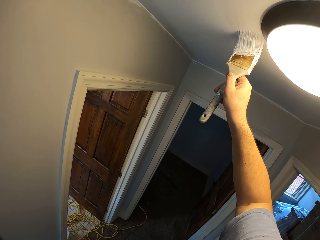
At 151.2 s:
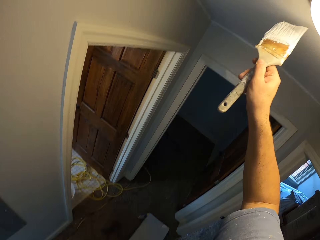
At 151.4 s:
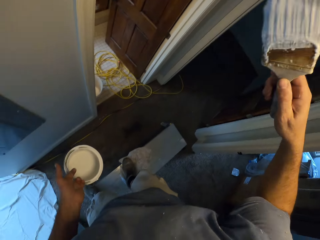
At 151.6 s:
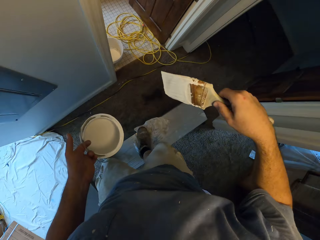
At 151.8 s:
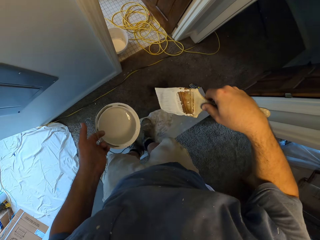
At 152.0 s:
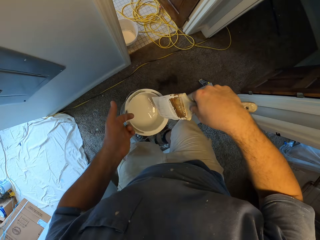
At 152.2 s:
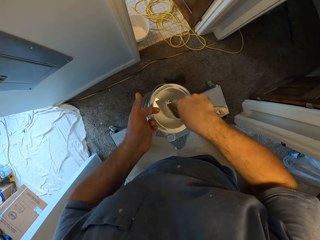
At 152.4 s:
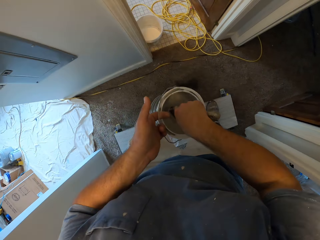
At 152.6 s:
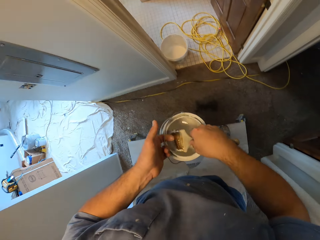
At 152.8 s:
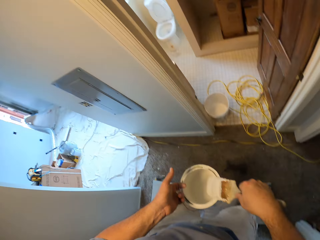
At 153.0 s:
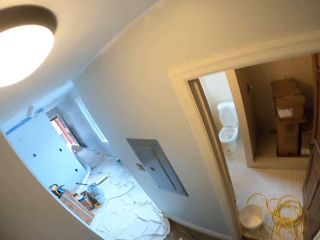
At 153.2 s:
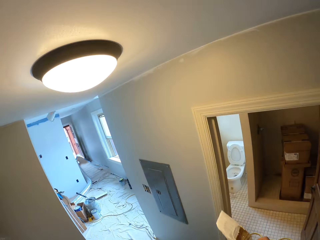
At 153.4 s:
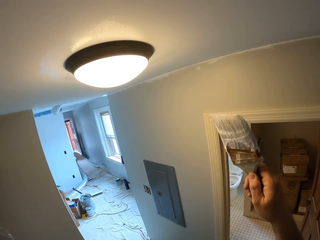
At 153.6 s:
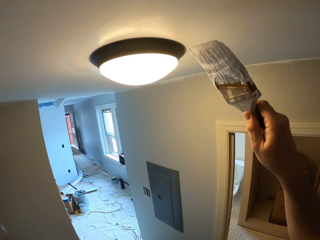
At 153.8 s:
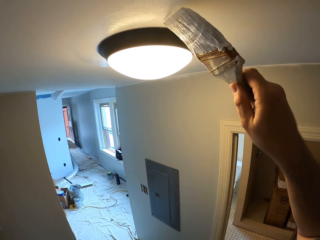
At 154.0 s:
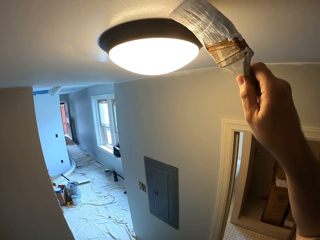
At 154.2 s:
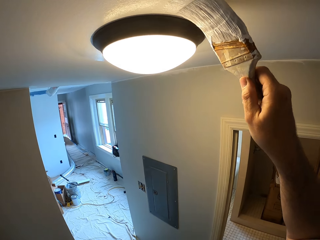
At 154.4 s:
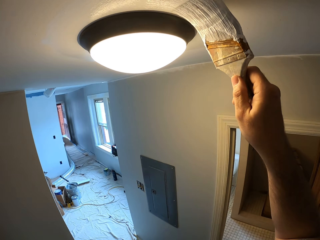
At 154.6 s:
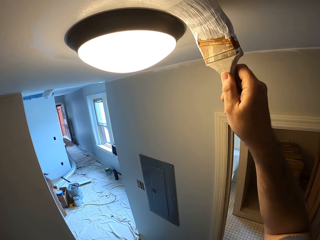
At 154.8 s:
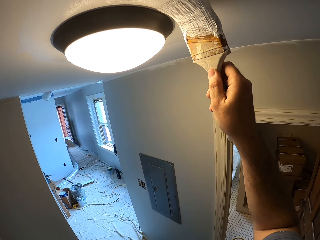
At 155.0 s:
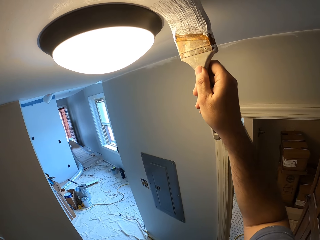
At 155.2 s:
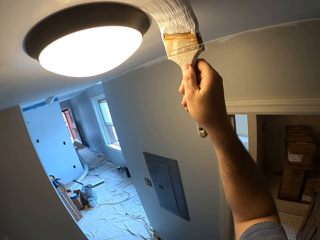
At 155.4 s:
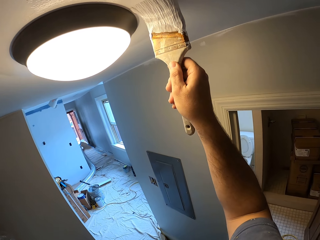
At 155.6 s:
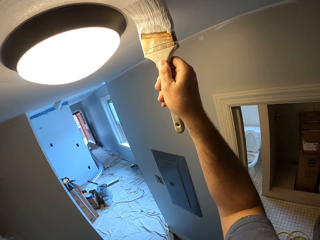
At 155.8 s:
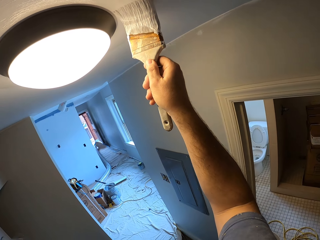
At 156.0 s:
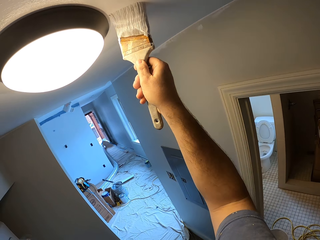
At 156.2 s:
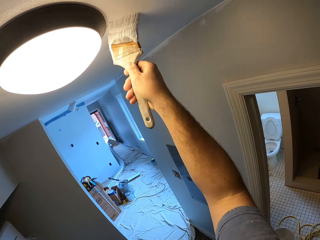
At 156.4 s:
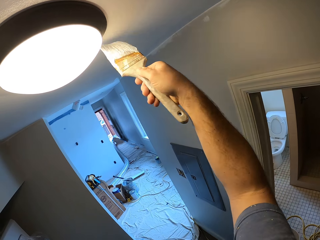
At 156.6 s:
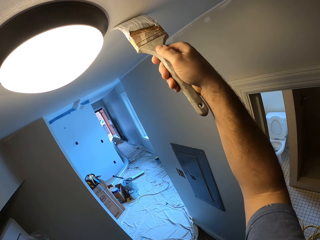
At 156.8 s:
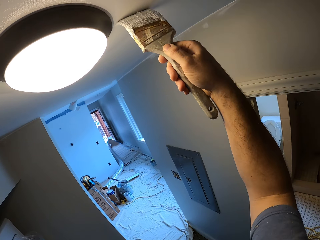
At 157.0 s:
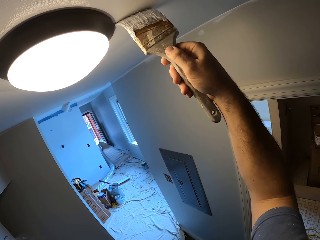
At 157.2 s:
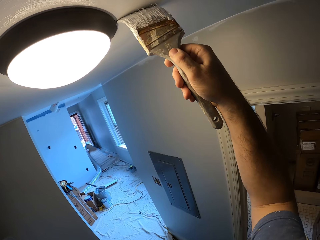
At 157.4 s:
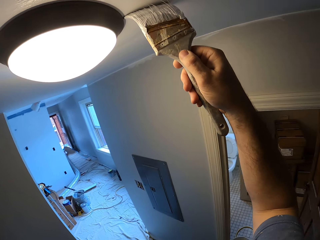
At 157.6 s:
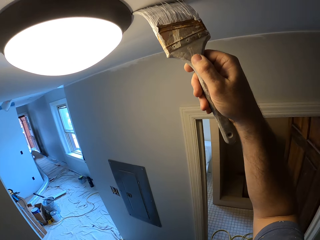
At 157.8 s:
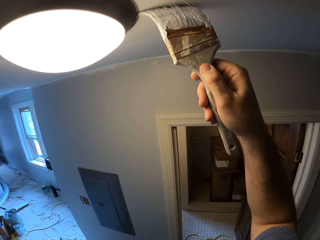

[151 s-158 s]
The camera wearer dips the paintbrush into the paint container. They remove the paintbrush from the paint container. They paint round the edges of the ceiling light cover.

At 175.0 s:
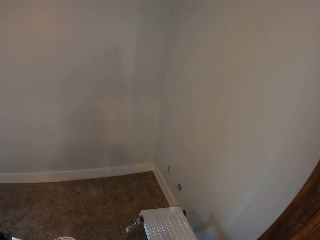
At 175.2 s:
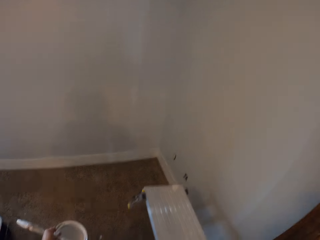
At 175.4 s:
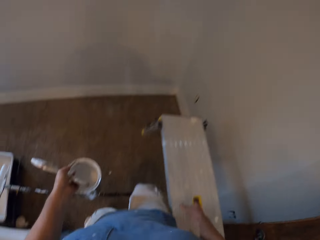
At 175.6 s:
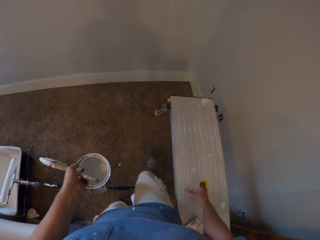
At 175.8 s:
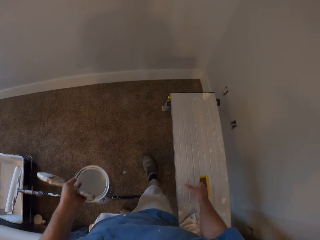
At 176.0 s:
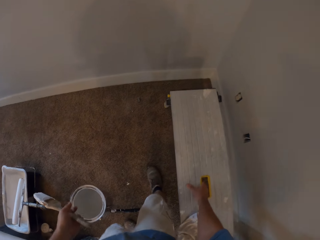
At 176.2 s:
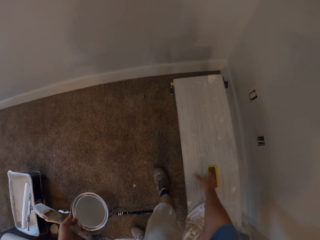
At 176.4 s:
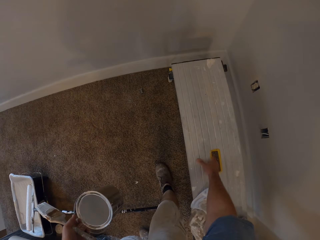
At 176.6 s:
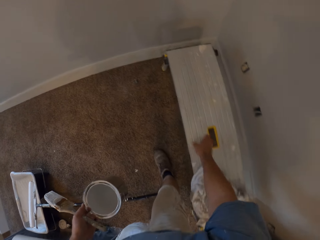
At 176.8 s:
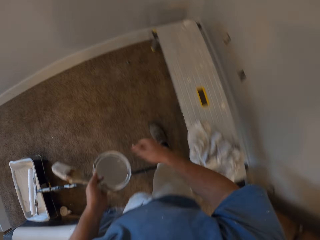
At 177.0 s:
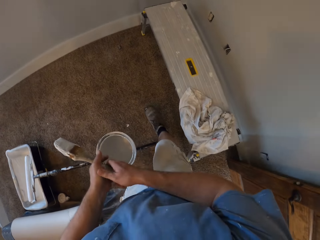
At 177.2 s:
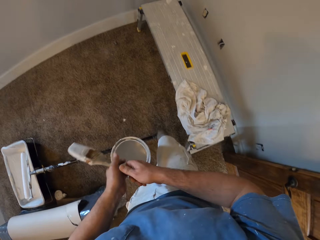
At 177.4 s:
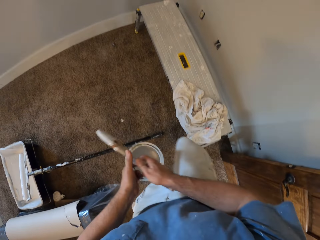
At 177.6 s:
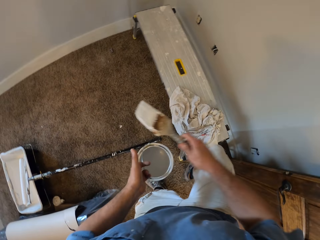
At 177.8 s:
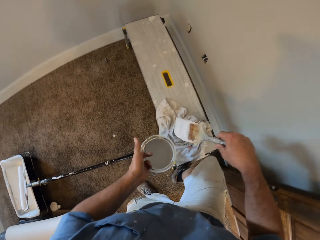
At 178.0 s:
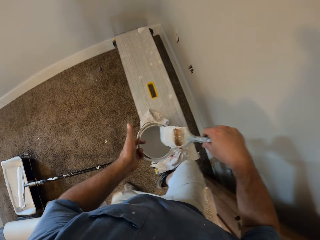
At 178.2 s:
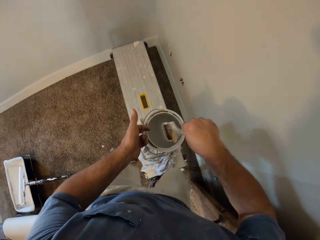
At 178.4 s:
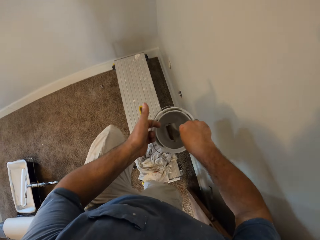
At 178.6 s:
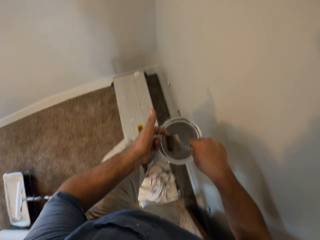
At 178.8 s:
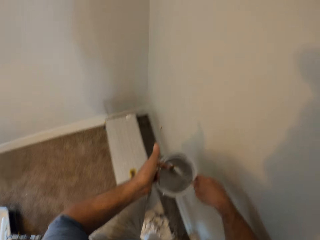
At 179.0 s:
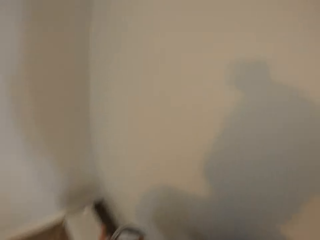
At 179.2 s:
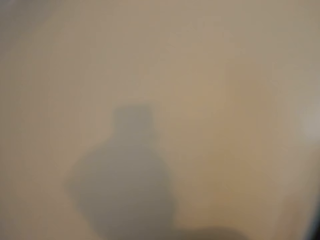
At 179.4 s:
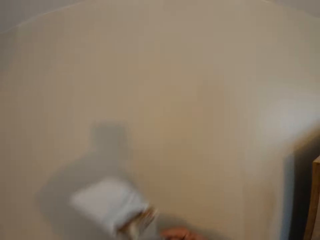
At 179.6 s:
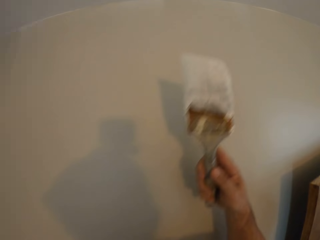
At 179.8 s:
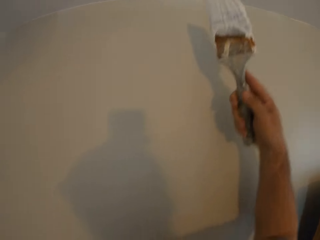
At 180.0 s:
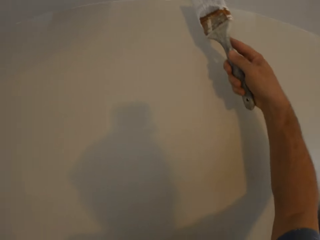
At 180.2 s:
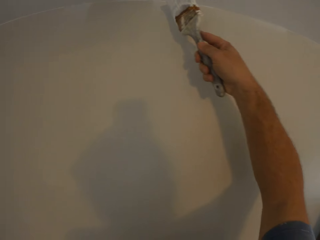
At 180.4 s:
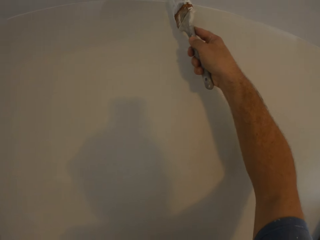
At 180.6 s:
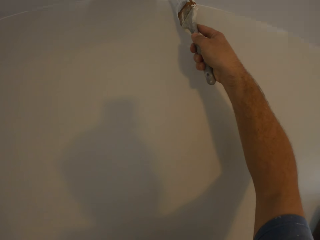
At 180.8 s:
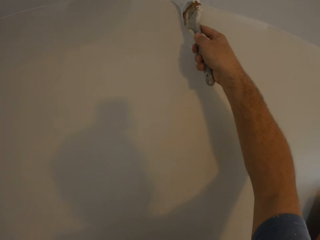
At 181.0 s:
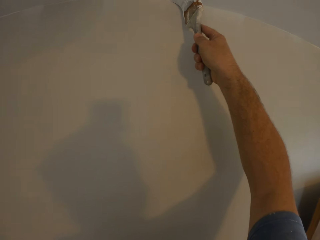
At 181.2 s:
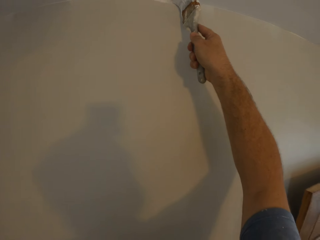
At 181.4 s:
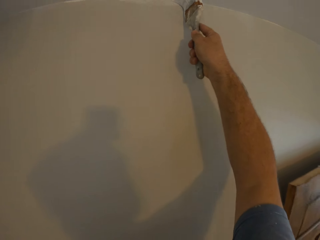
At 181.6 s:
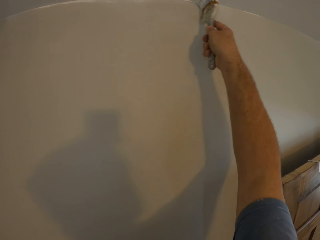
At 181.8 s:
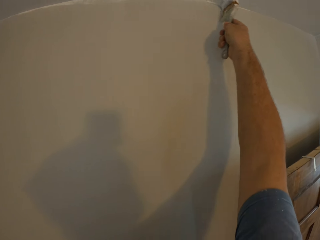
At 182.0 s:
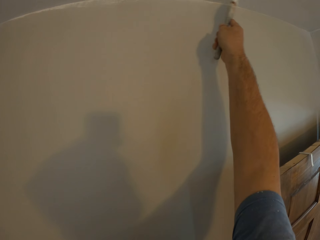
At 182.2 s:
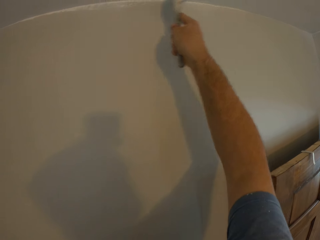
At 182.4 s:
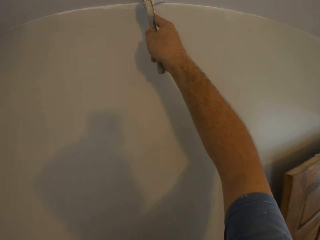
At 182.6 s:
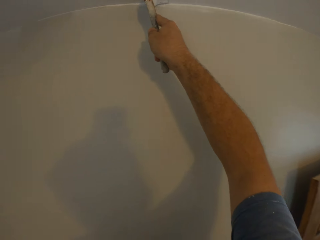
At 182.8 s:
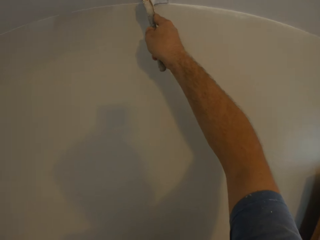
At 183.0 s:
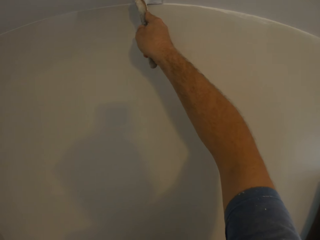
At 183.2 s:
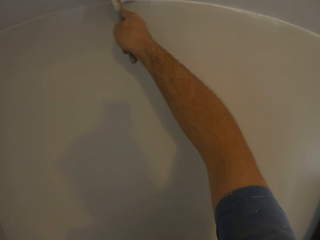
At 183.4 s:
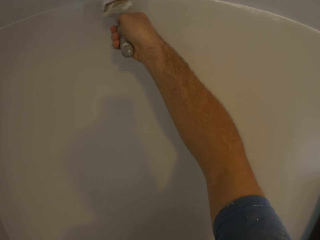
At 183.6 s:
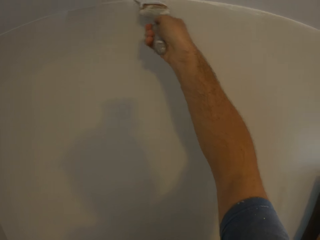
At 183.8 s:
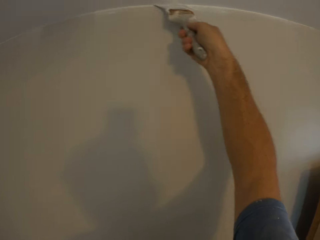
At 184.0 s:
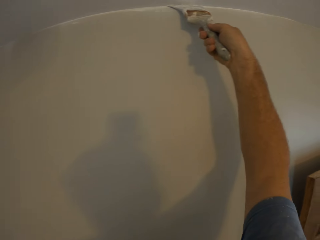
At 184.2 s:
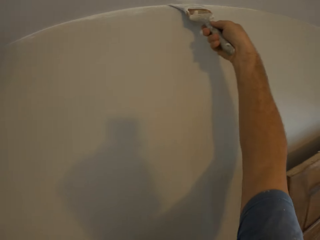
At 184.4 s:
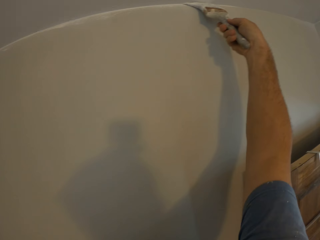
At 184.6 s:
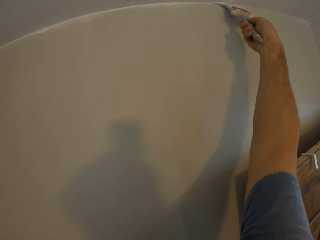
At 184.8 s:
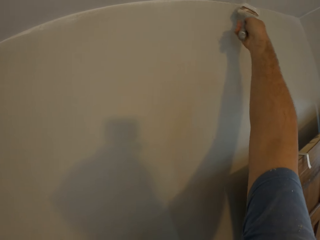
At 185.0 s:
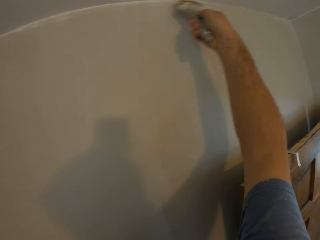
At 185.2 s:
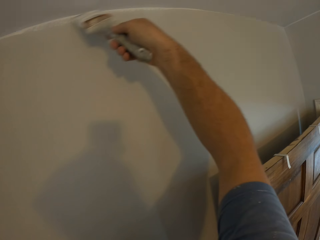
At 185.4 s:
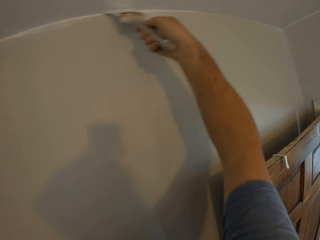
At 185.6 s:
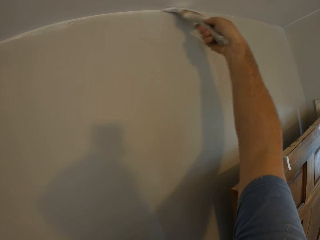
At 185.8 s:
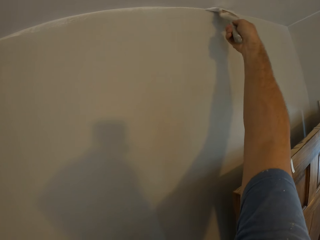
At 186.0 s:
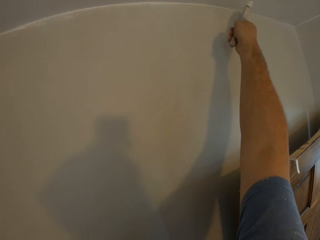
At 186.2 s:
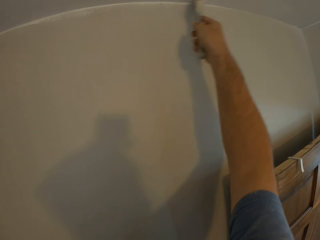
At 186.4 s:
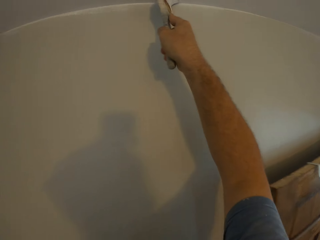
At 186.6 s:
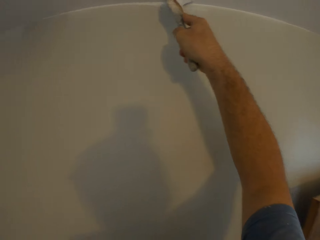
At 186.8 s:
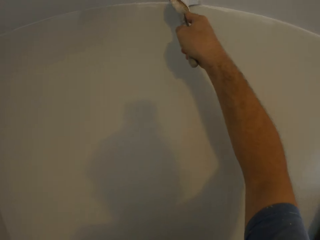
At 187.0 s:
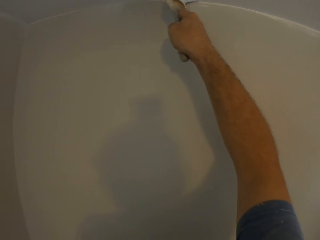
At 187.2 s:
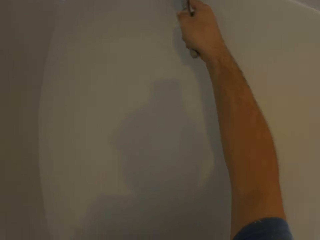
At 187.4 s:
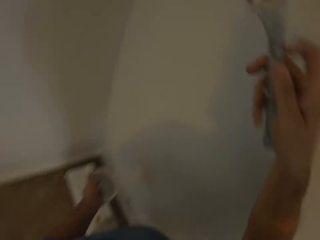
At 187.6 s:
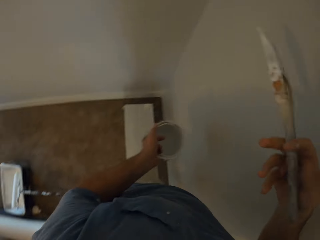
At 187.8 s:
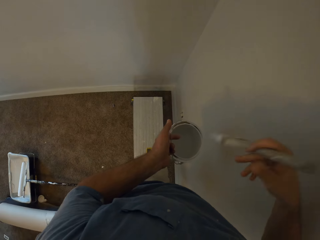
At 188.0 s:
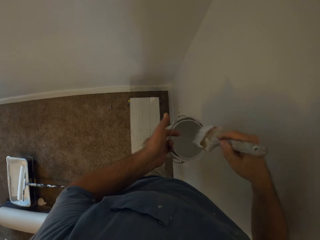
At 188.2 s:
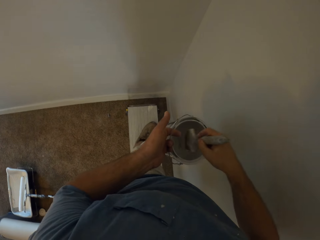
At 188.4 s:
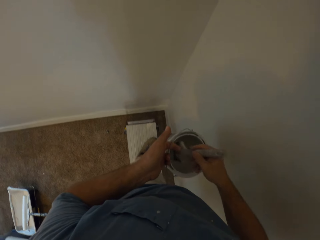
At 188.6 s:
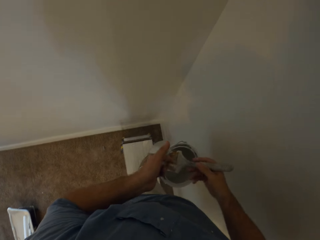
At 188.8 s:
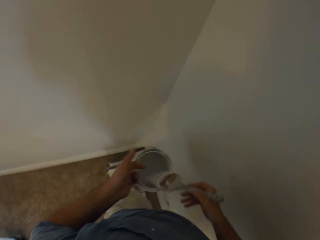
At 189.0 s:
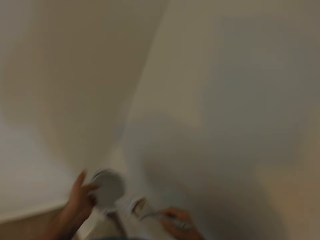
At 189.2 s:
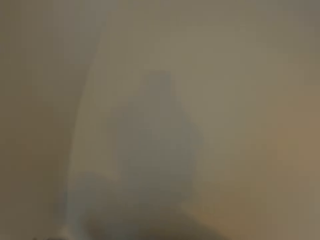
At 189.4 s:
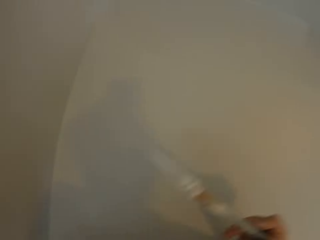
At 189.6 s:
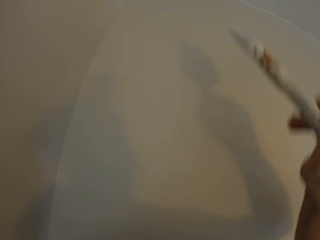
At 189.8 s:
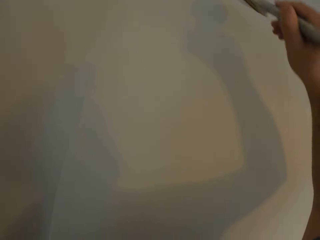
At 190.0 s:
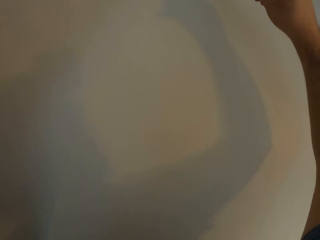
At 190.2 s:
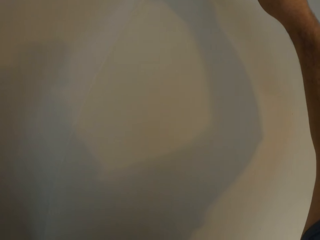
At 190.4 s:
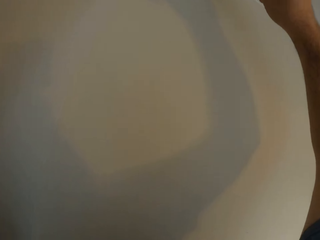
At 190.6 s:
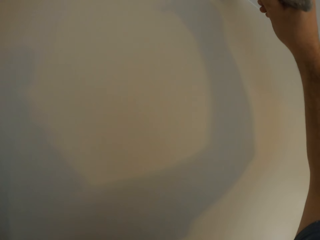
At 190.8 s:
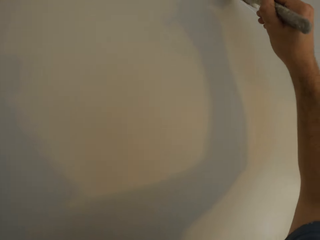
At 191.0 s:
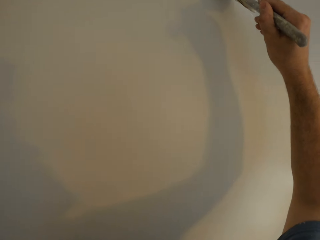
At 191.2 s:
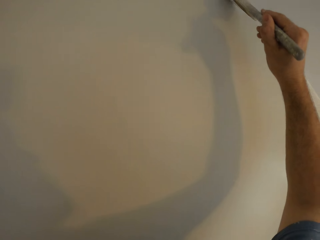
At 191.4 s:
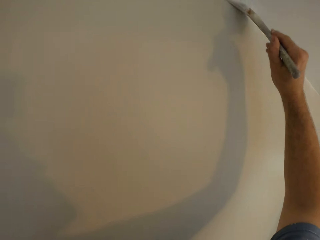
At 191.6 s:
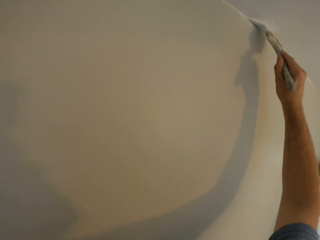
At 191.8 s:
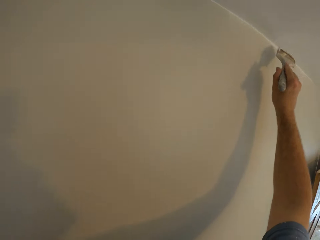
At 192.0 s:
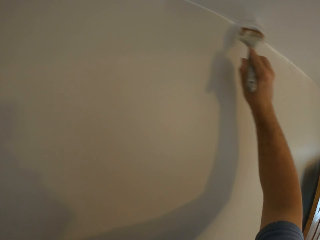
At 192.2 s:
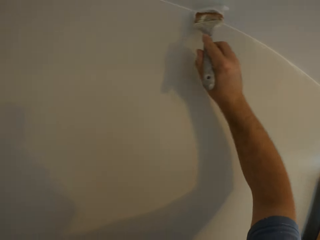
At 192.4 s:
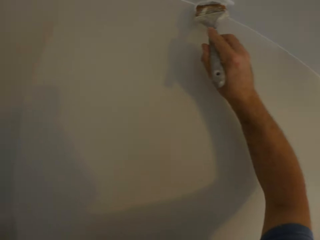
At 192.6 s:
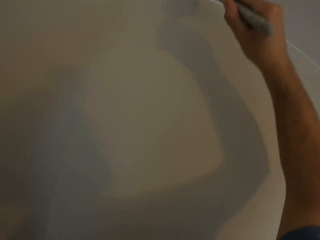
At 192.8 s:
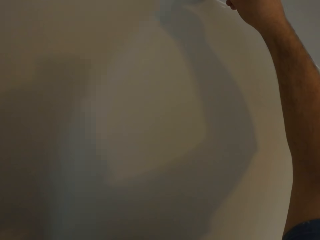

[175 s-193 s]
The camera wearer stops walking. He drops the step stool on the floor. He holds the paintbrush. He collects the paintbrush from his left hand with his right hand. He climbs the step stool. He dips the paintbrush in his right hand into the paint container in his left hand. He removes the paintbrush from the paint container. He paints the ceiling corners of the room. He dips the paintbrush into the paint container. He removes the paintbrush from the paint container. He paints the ceiling corners of the room.
